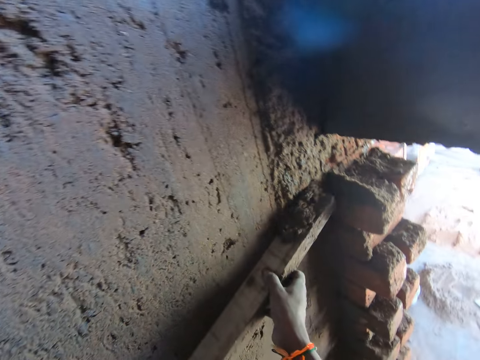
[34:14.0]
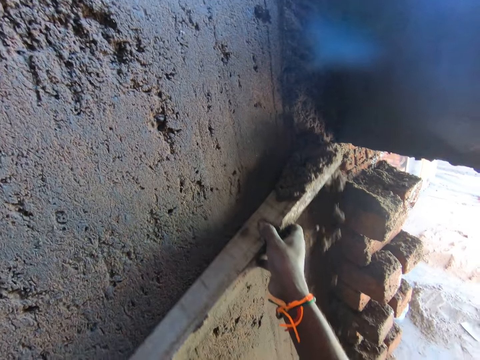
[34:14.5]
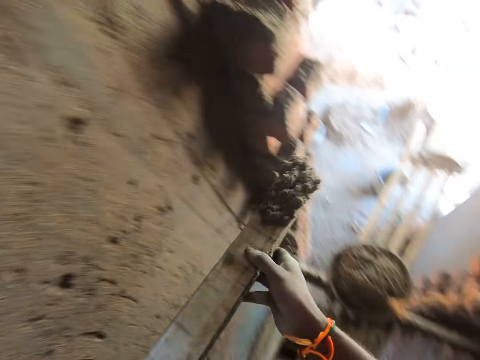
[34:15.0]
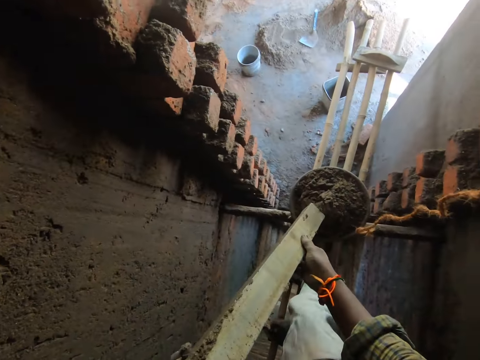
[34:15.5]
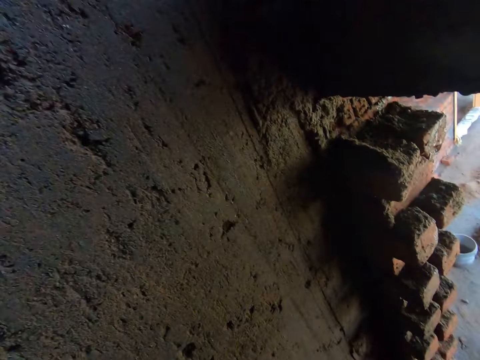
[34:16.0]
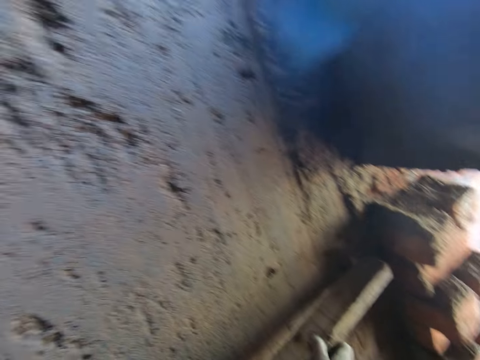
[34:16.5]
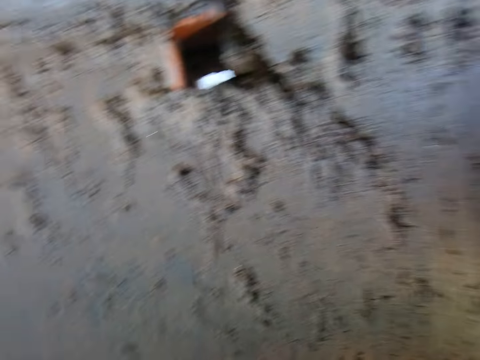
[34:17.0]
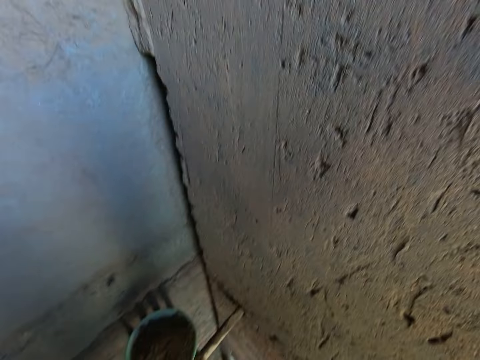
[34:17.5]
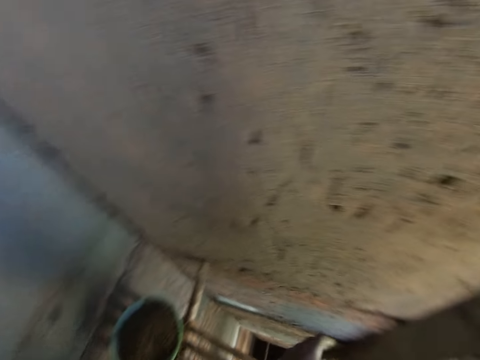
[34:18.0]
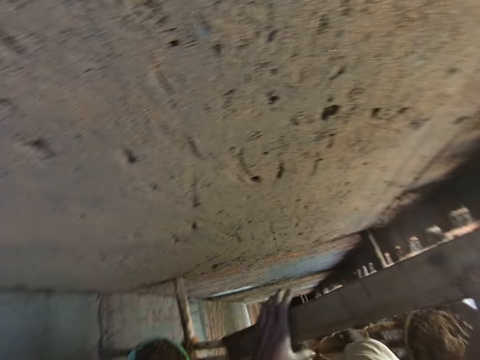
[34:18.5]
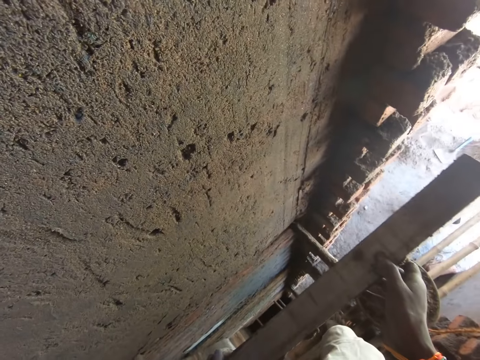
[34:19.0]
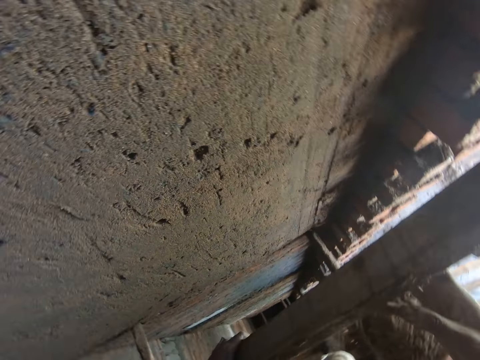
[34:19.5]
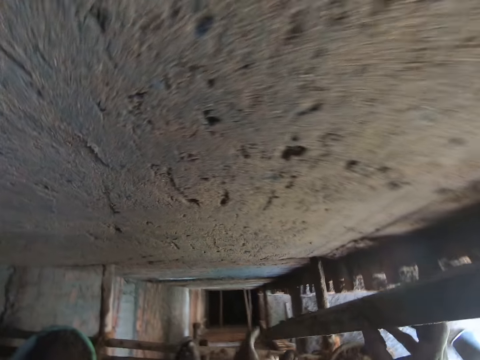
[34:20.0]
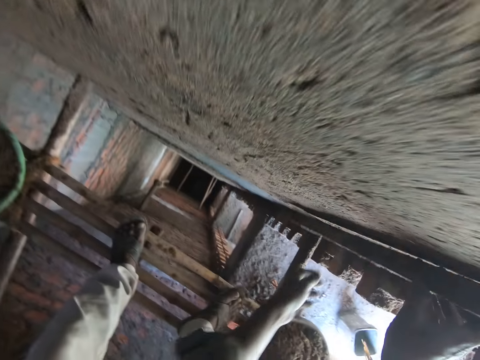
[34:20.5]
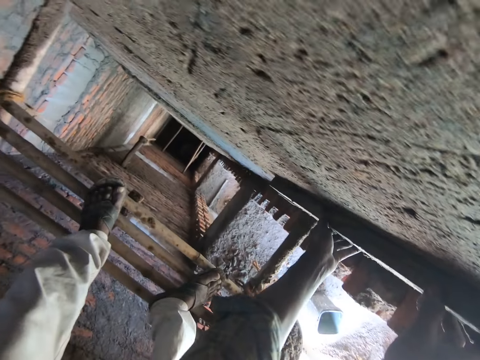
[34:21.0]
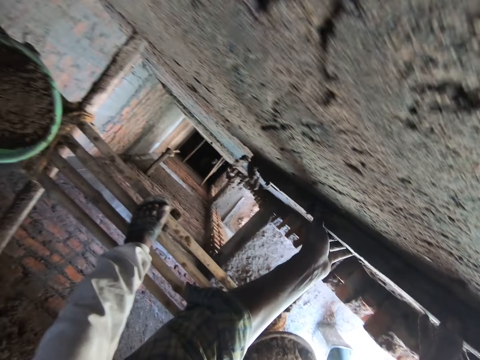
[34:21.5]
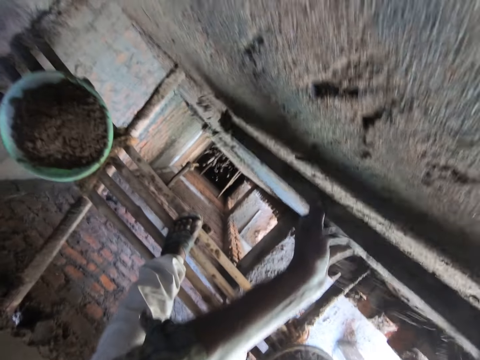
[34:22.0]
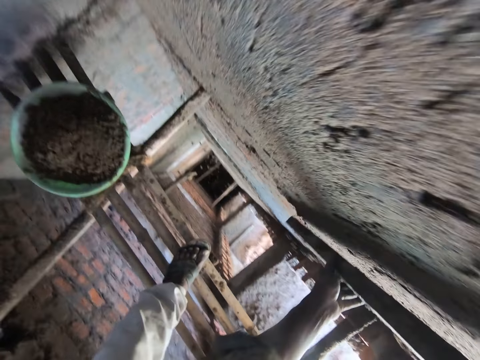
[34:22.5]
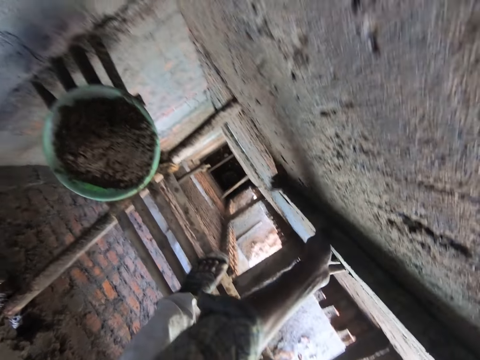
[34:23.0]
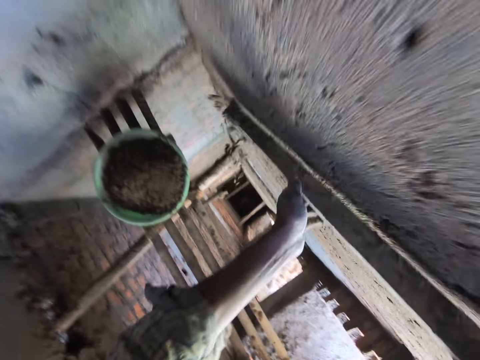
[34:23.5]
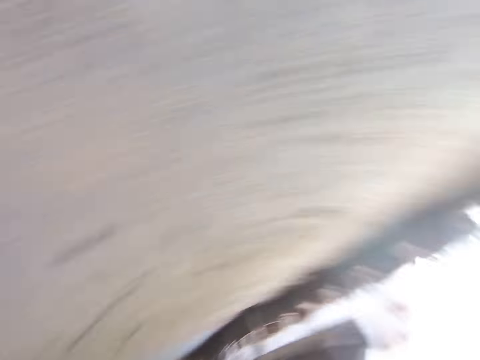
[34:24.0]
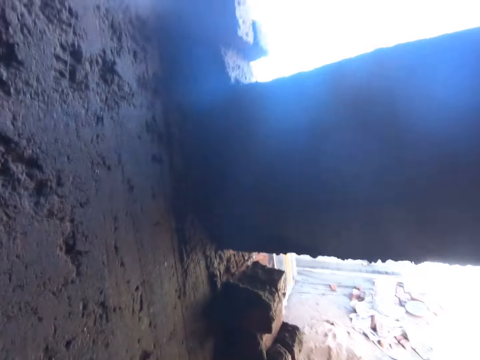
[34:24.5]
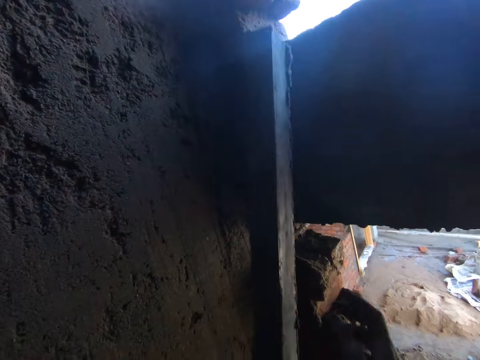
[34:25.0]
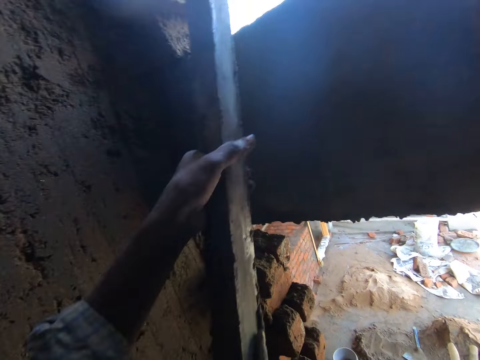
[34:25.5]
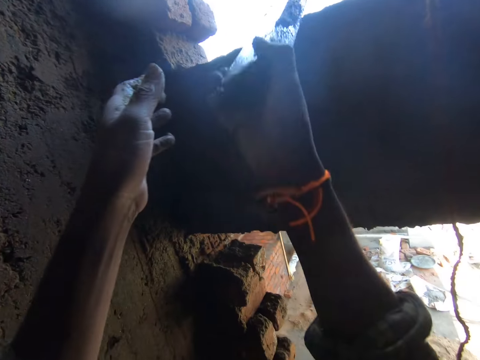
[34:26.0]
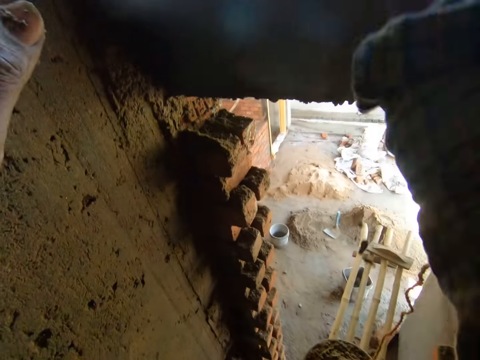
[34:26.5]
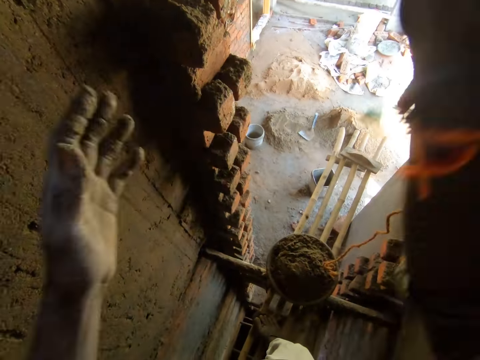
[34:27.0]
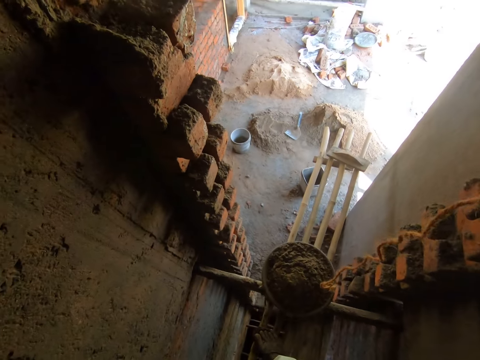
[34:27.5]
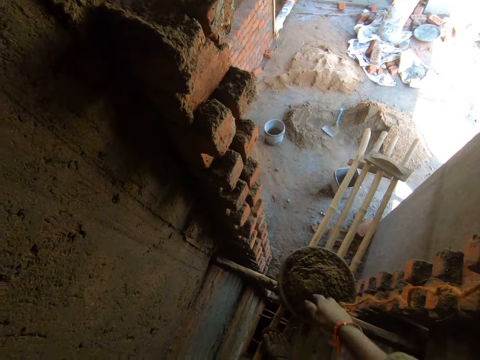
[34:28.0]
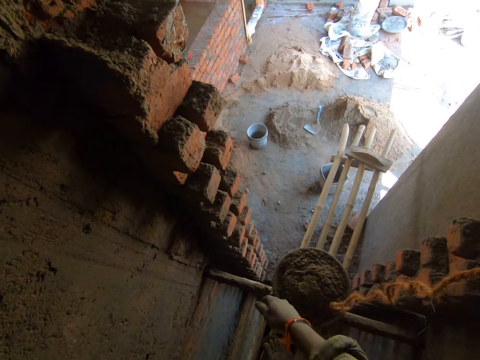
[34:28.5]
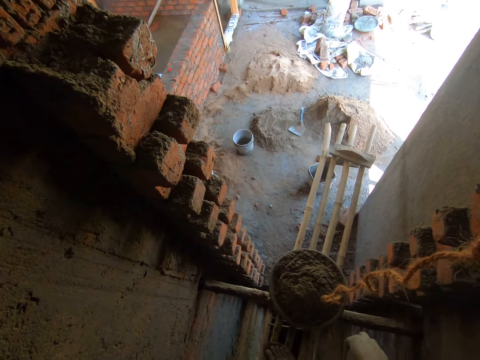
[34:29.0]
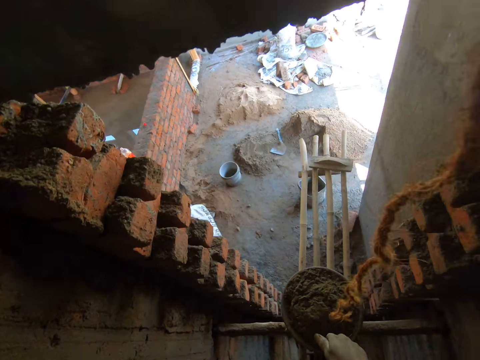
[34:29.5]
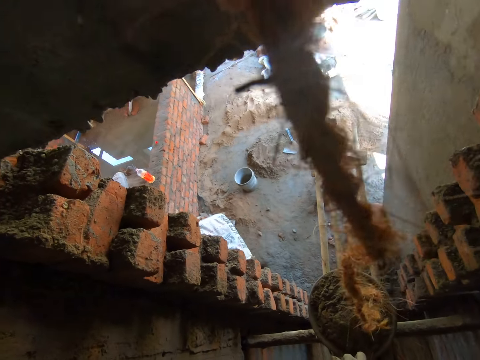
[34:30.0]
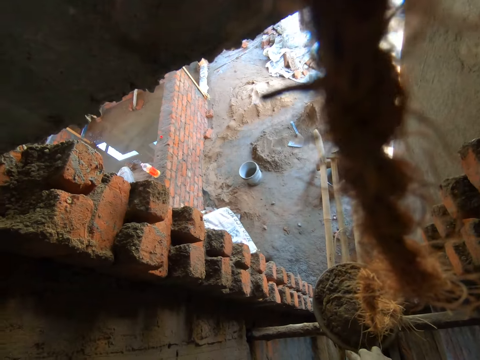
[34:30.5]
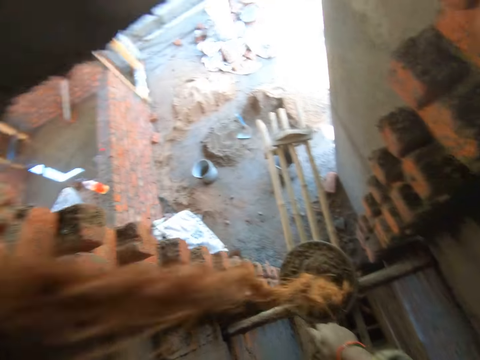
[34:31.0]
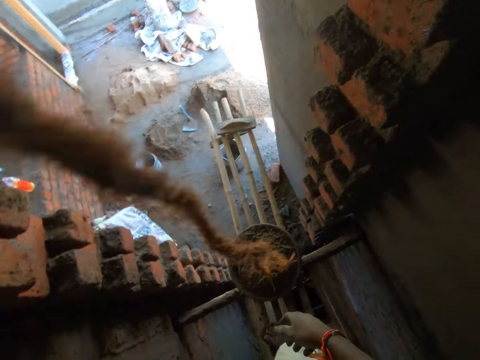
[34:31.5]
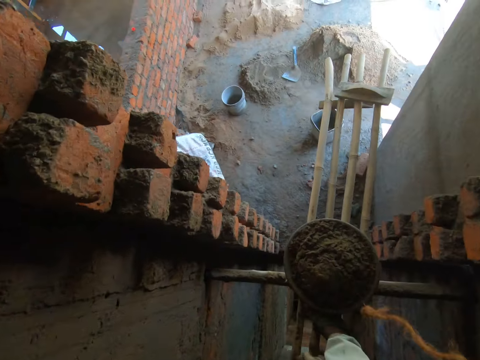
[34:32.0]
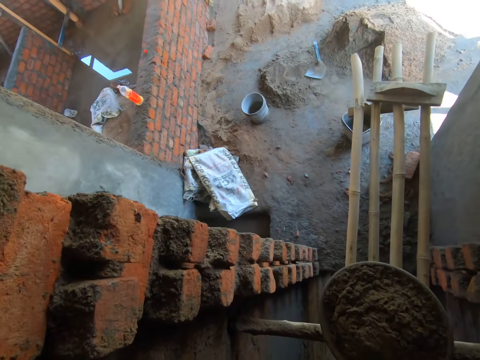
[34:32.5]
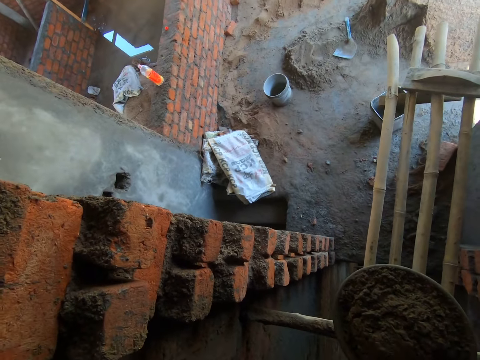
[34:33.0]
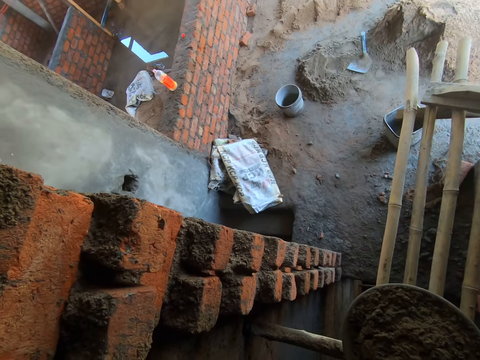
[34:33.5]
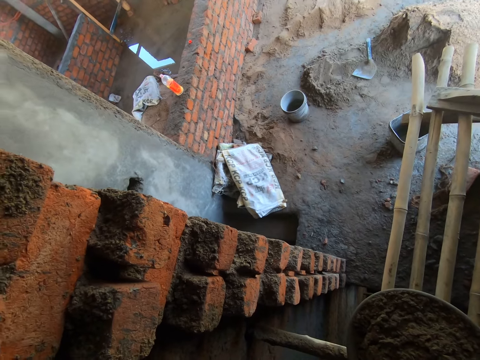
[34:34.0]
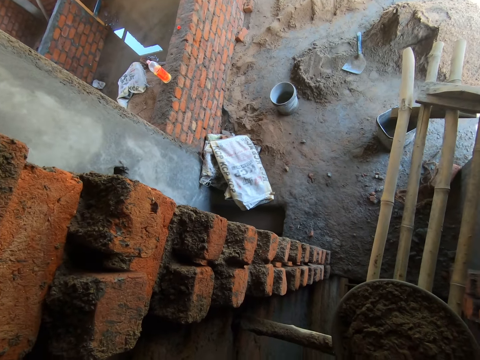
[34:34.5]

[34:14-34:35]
The camera wearer pours the cement mix in the bucket. He scrapes mortar from the wall of the building with the iron rod in his hands. He removes extra cement mix with the piece of wood. He passes the iron rod to a woman with both hands. He puts the piece of wood away. He wipes his hands together. He converses with the woman. He looks around.

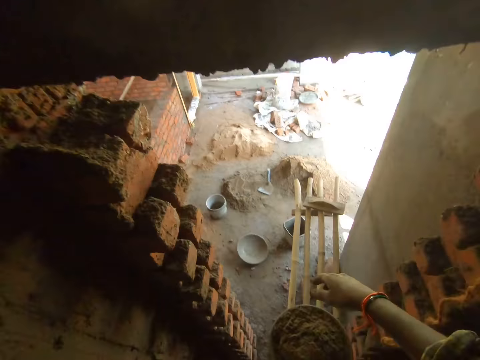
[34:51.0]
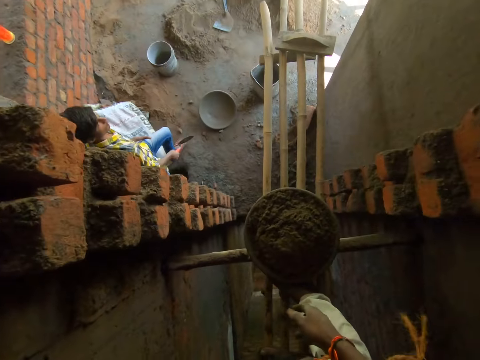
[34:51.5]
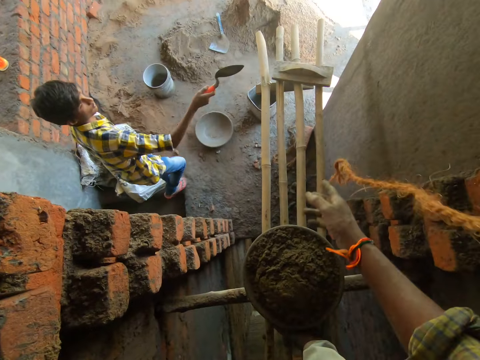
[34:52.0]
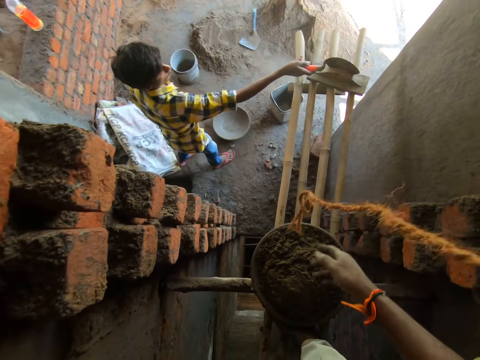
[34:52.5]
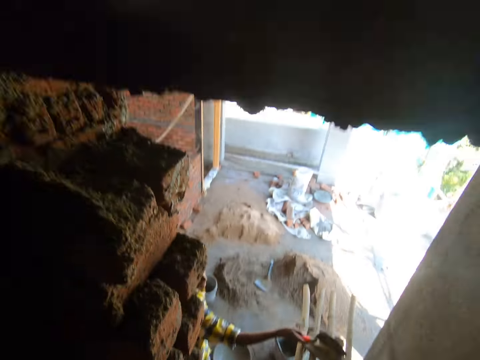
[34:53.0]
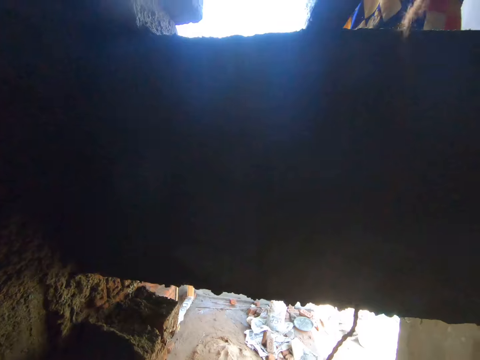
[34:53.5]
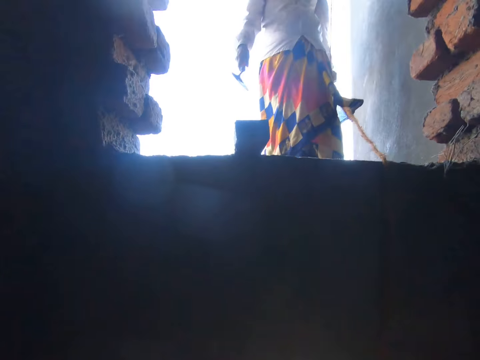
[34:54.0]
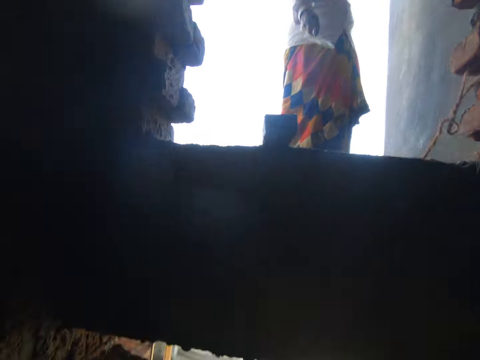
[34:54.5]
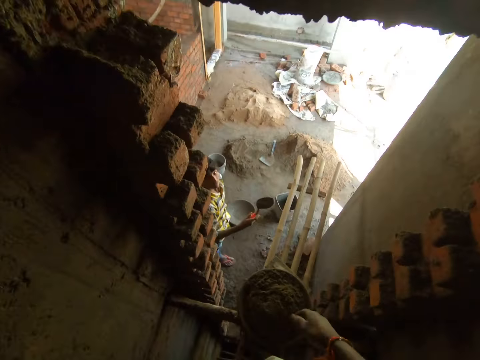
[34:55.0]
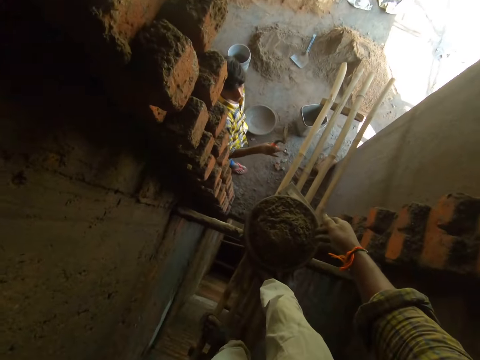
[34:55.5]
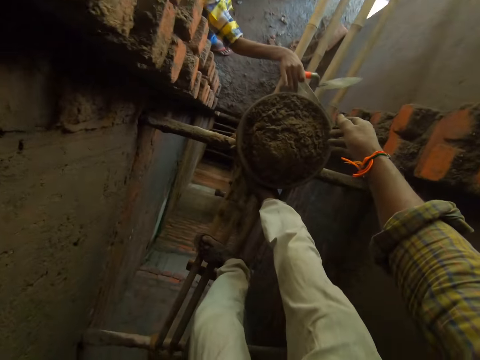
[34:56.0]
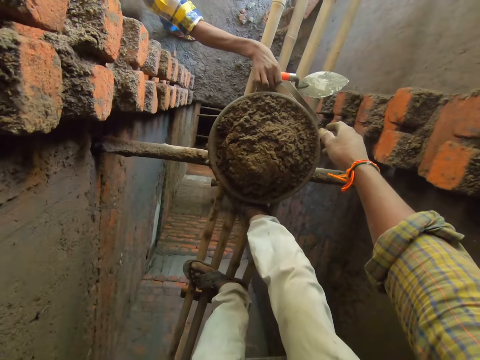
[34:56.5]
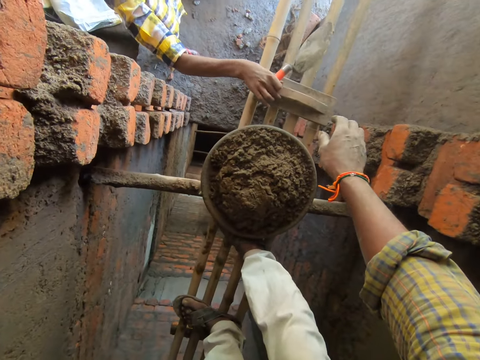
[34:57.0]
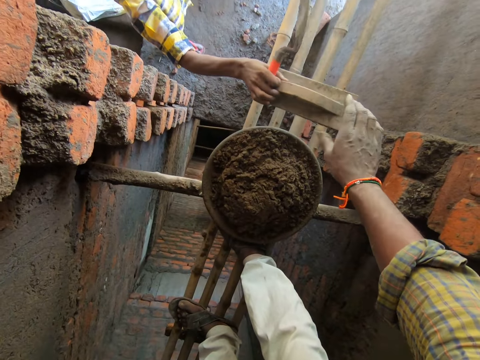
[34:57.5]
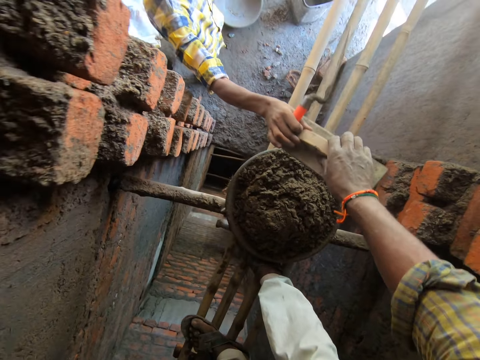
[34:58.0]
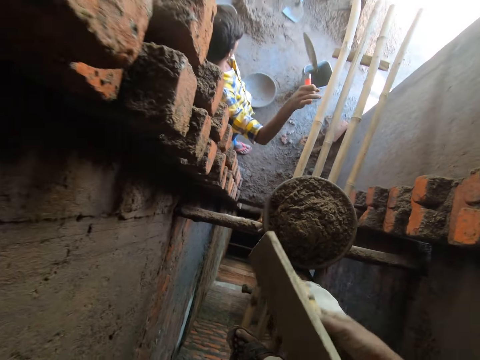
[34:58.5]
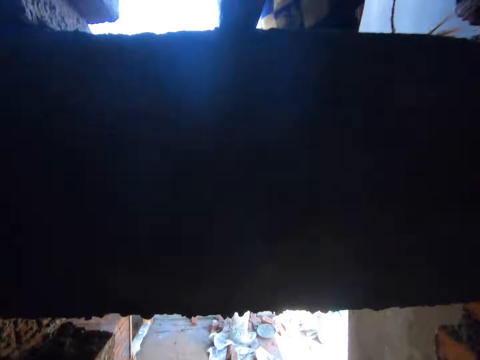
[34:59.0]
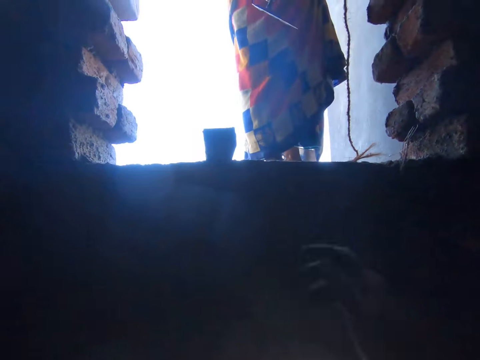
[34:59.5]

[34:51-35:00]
A man puts the trowel down. The man moves a plastering float on the scaffold with his right hand. The man picks up the plastering float from the scaffold with his right hand. The man passes the plastering float to the camera wearer with his right hand. The camera wearer picks up the wooden float from the man.
